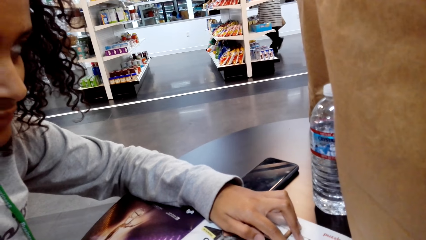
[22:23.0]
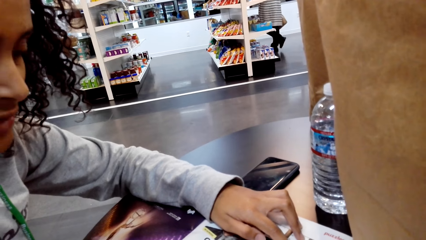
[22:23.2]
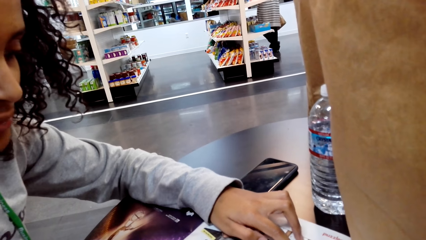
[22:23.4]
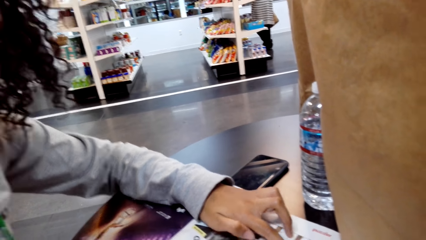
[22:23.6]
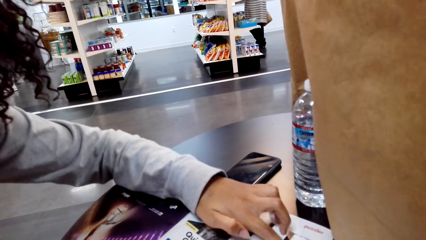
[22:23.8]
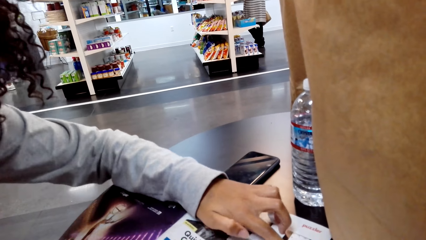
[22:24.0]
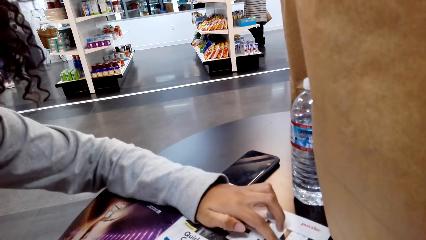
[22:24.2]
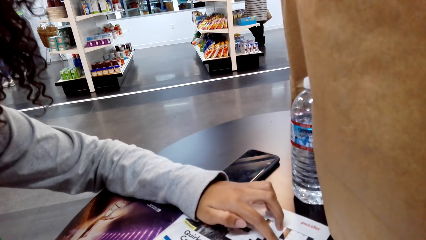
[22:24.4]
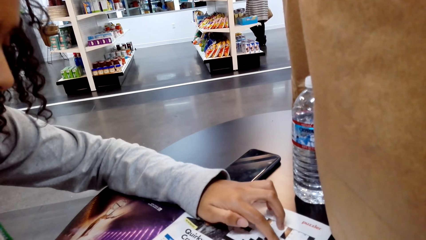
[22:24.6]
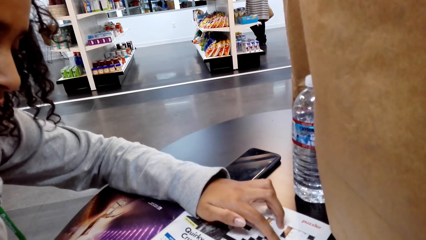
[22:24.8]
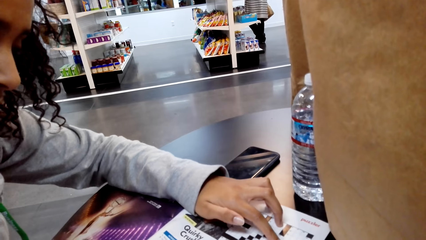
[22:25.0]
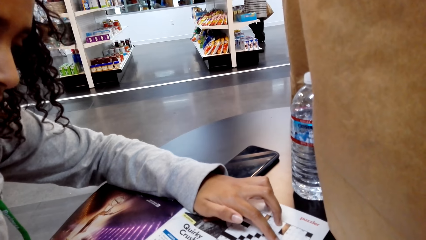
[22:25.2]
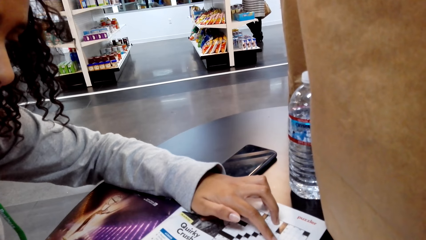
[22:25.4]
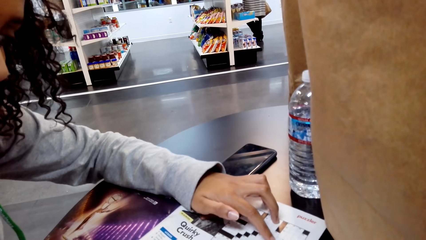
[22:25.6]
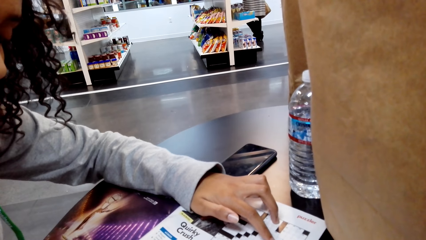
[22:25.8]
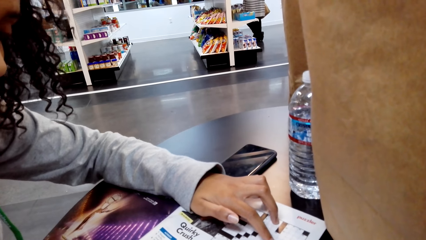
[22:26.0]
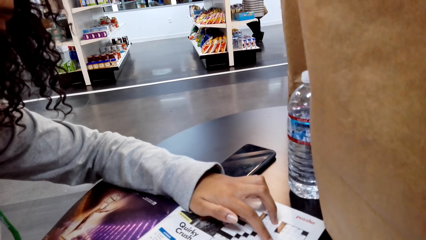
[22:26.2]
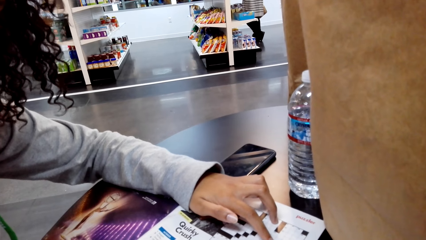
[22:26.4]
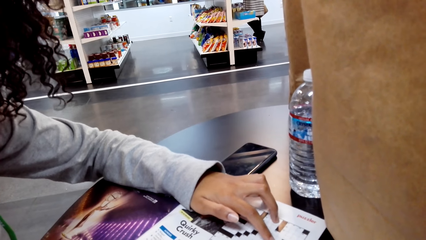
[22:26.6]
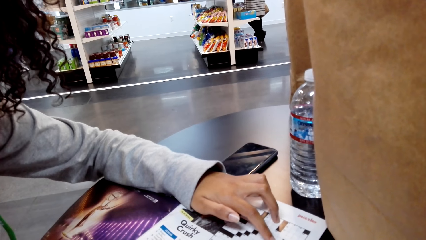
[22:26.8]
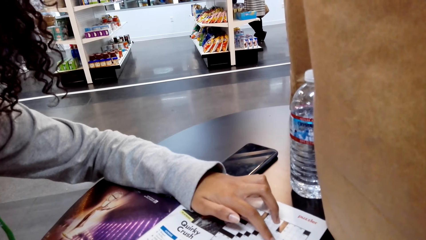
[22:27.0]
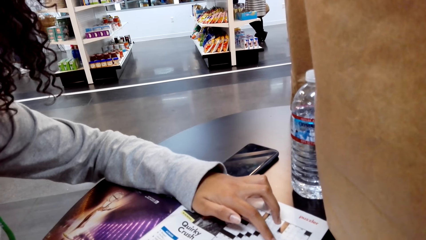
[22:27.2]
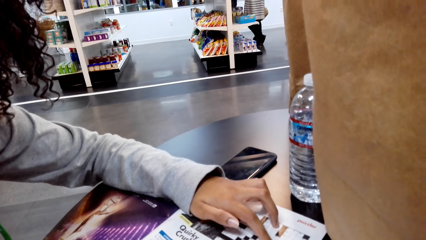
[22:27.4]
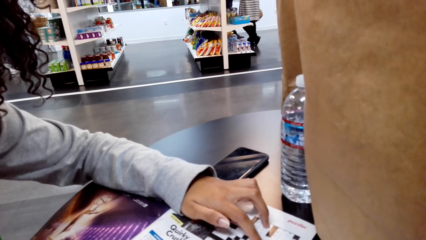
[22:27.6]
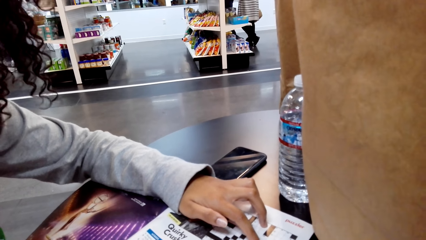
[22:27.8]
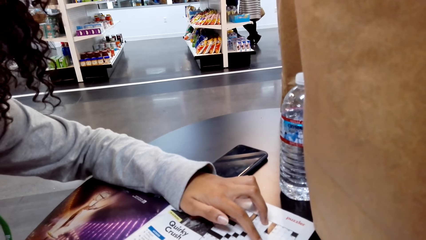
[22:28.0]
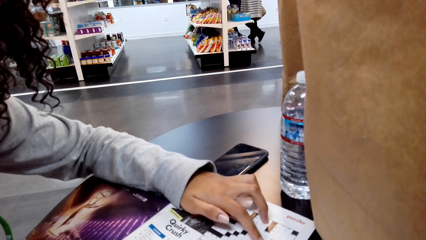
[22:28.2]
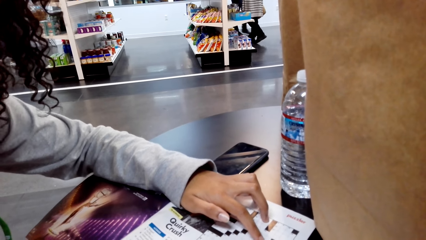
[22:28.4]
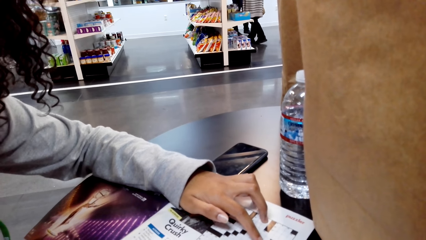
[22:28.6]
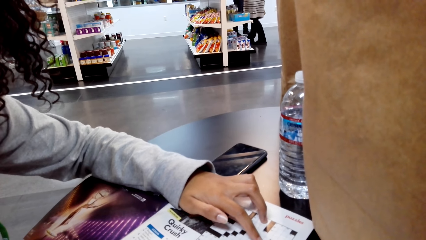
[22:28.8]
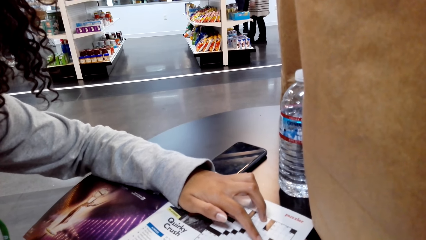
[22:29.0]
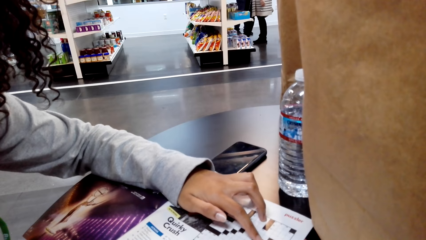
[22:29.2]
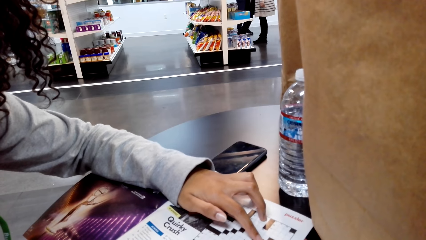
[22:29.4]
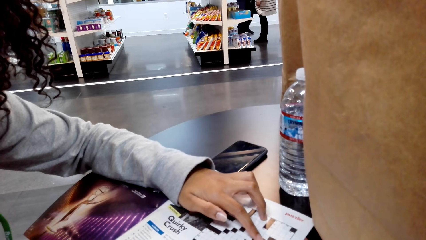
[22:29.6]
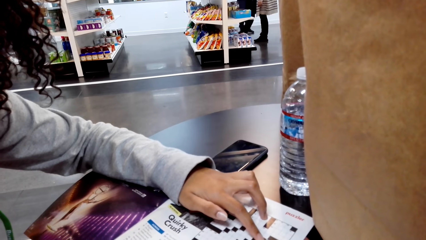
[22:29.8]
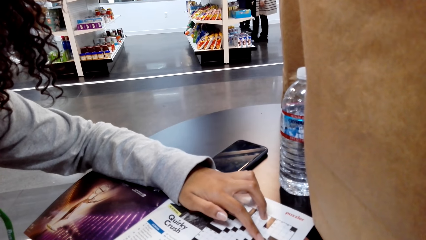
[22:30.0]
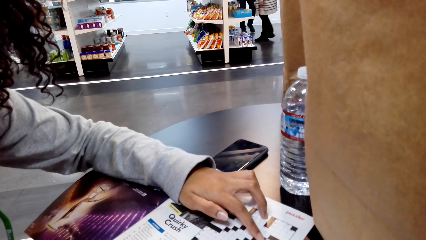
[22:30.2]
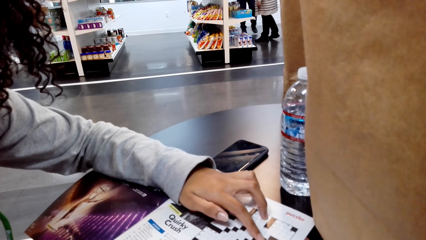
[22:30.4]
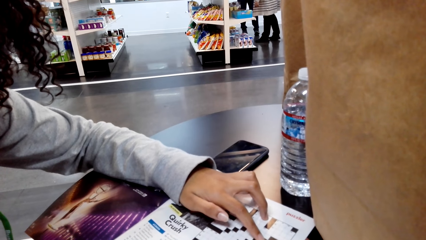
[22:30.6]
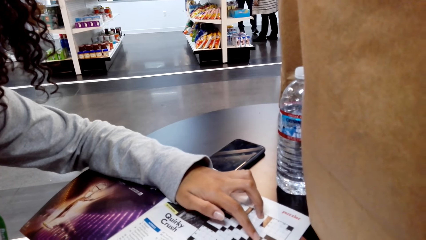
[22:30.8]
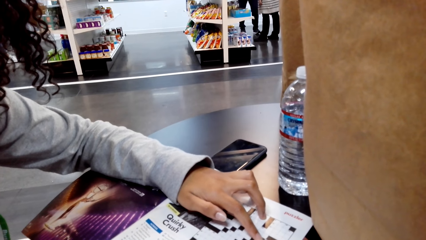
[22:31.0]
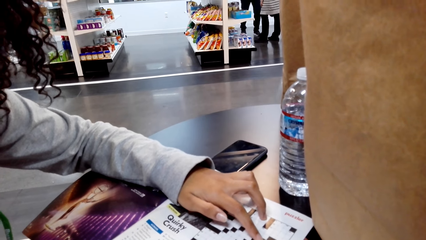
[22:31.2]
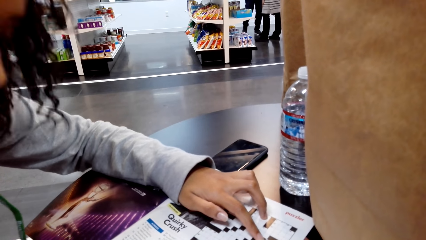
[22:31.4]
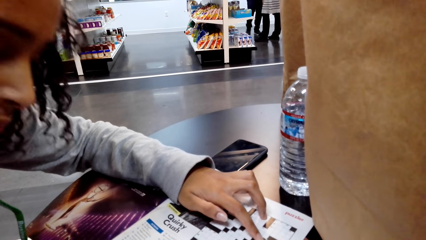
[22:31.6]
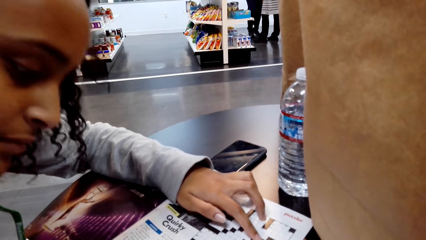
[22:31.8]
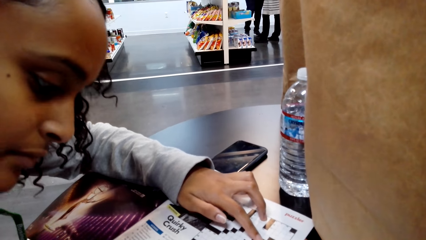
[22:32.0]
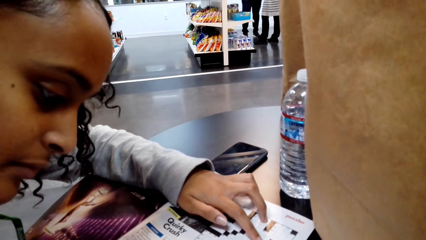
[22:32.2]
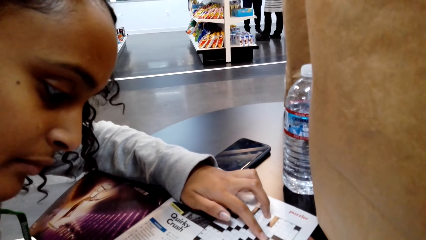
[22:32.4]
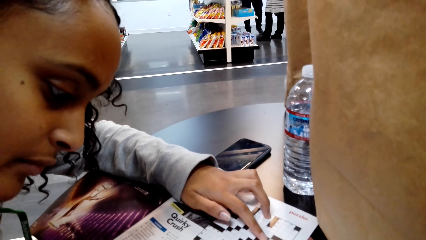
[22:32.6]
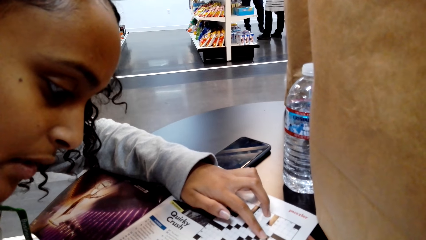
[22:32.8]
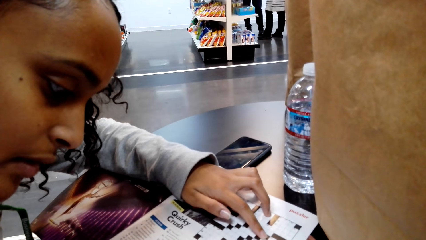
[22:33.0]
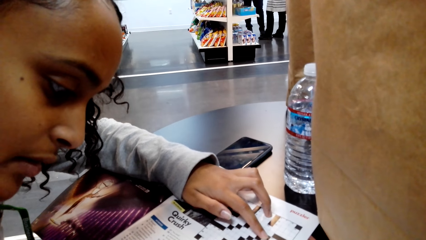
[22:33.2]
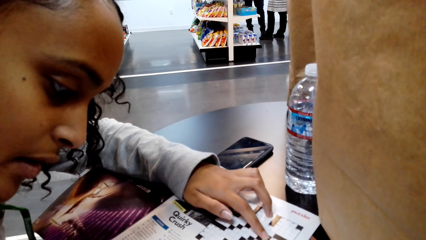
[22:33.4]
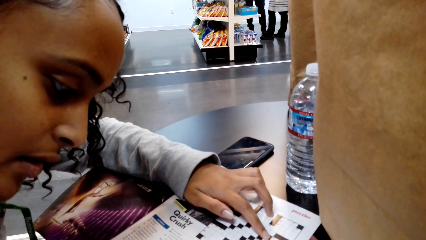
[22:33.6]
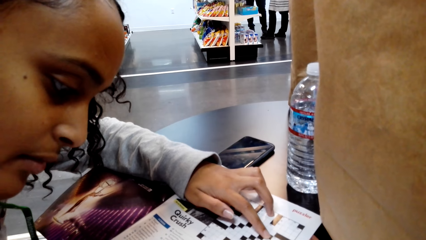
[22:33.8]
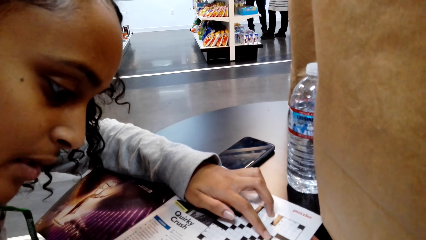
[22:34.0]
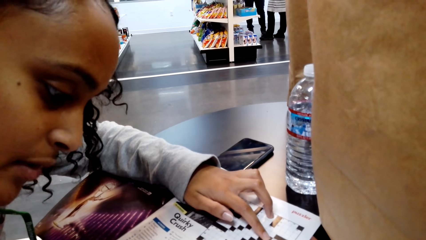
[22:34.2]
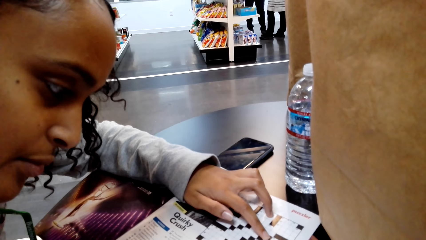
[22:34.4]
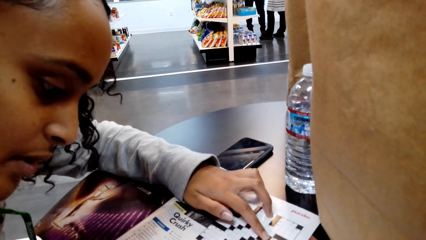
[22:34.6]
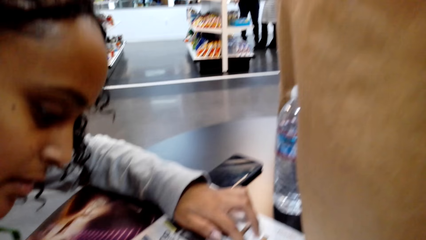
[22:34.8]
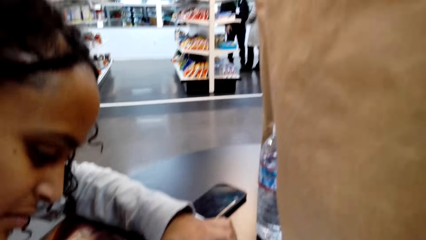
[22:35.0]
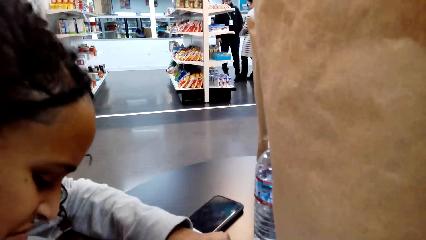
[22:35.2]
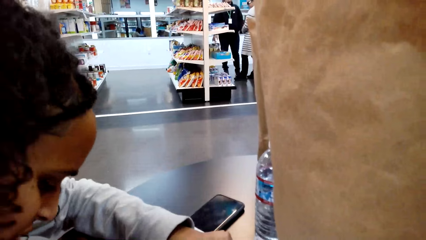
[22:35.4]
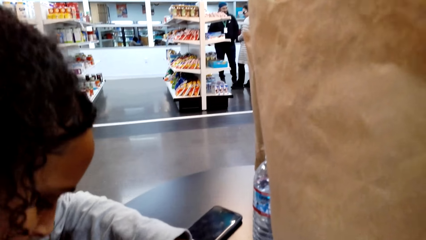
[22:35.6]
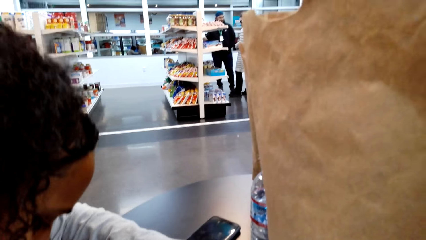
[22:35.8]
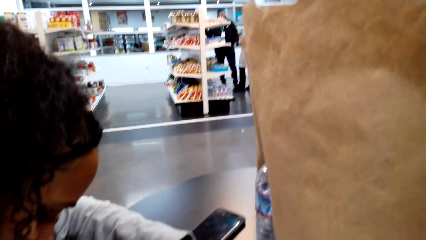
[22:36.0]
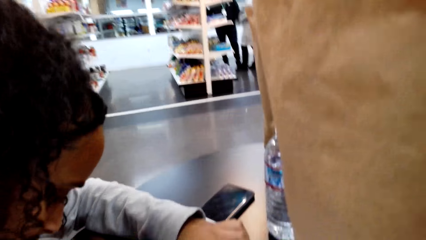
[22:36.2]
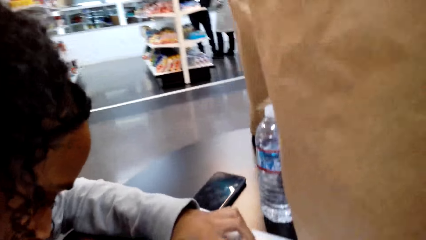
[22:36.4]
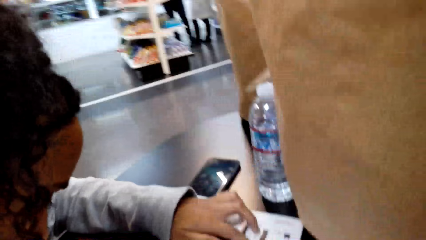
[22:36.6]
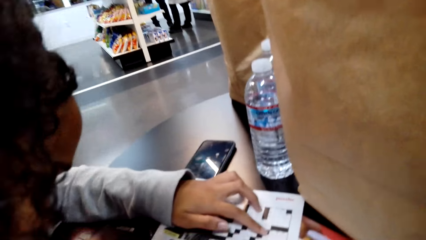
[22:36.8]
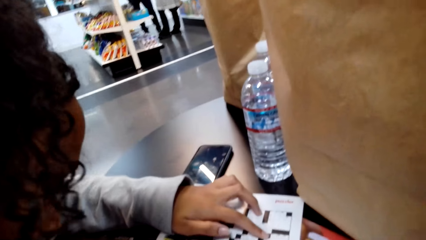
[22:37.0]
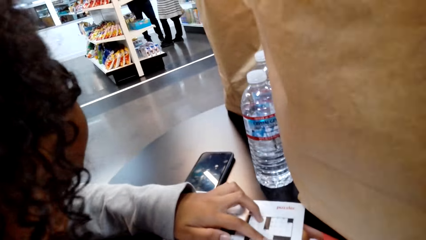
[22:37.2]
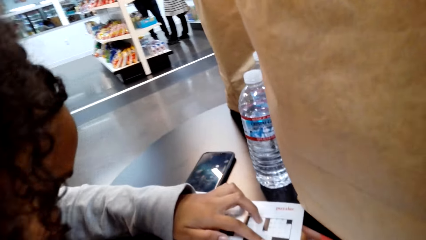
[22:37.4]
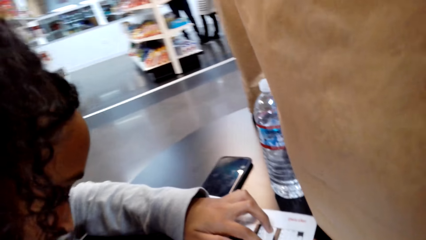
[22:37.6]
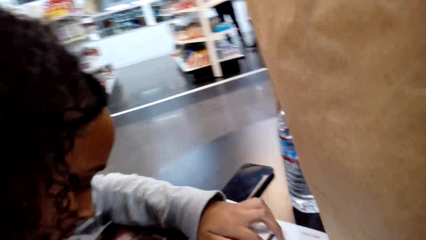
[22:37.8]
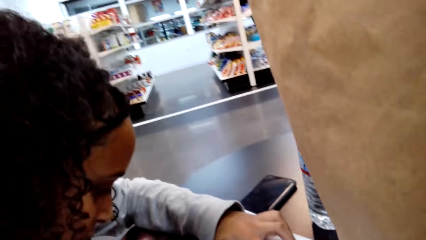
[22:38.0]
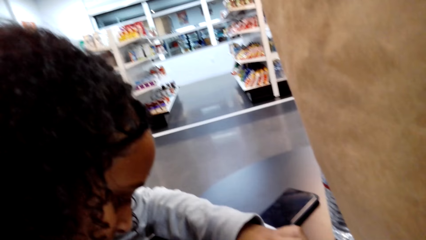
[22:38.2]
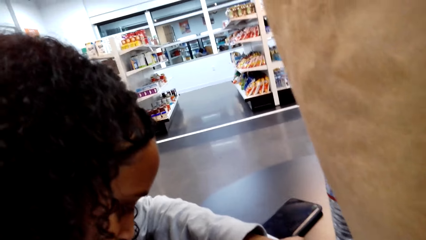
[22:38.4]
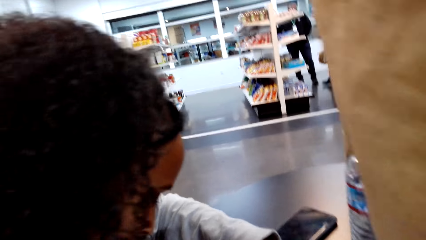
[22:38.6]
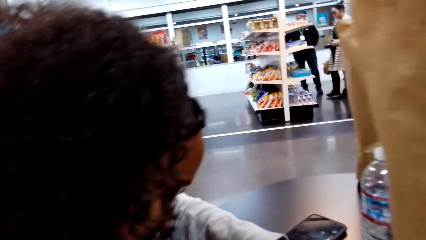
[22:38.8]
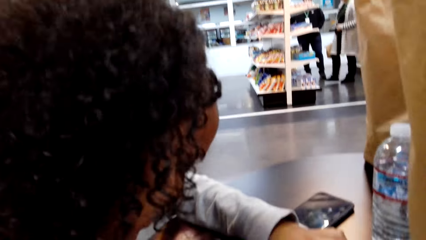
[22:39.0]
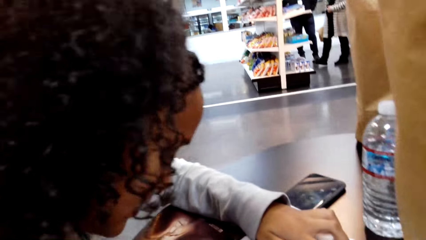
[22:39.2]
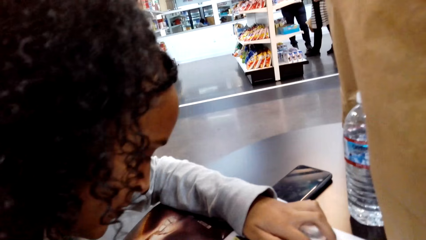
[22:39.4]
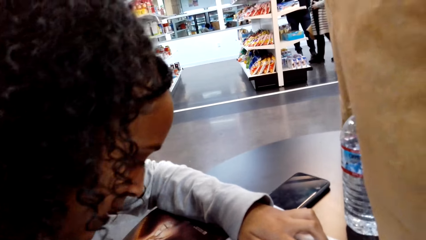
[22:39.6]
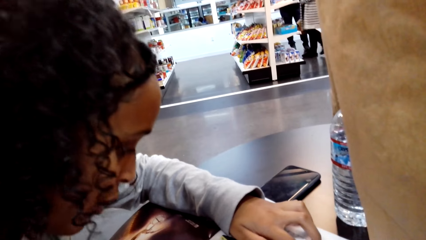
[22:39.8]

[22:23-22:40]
The camera wearer talks to a woman.
